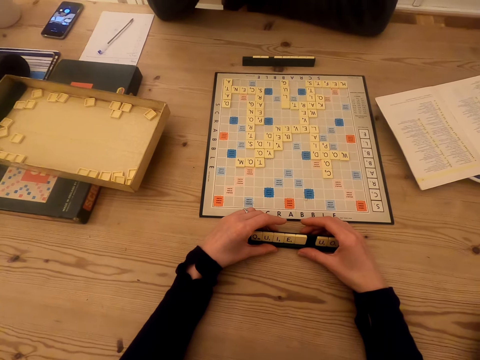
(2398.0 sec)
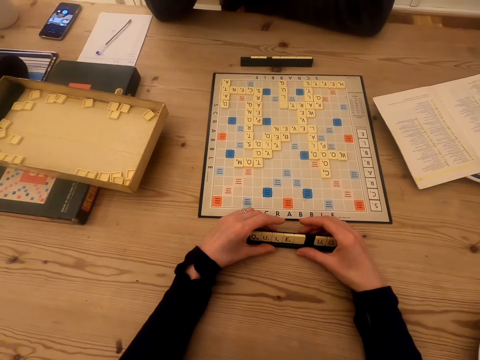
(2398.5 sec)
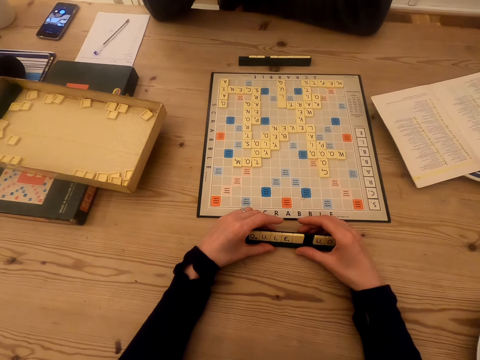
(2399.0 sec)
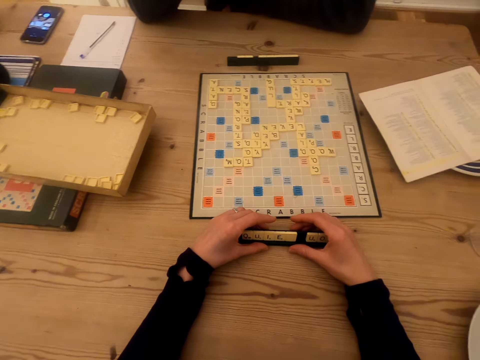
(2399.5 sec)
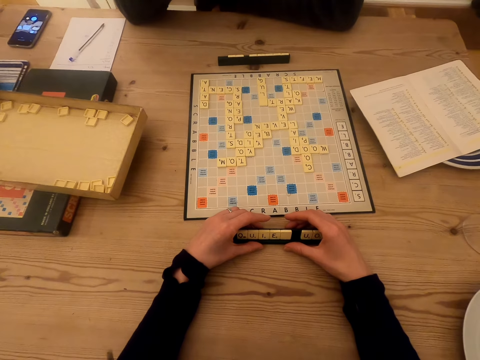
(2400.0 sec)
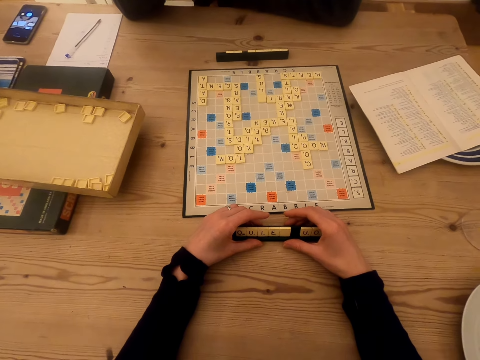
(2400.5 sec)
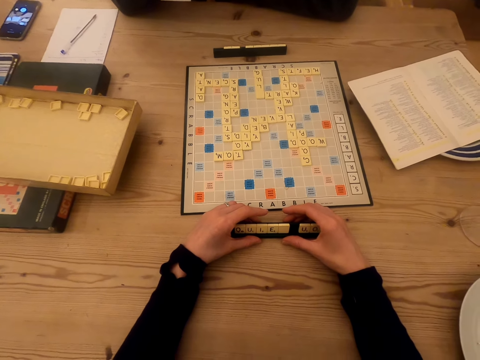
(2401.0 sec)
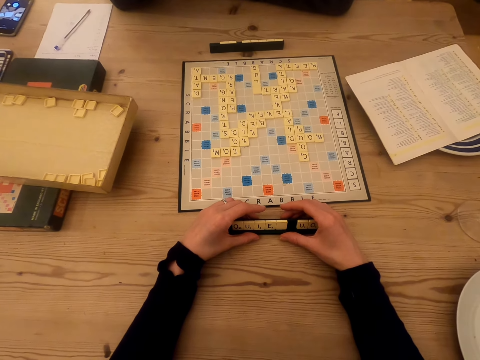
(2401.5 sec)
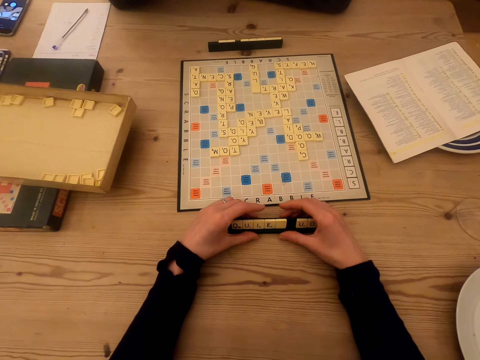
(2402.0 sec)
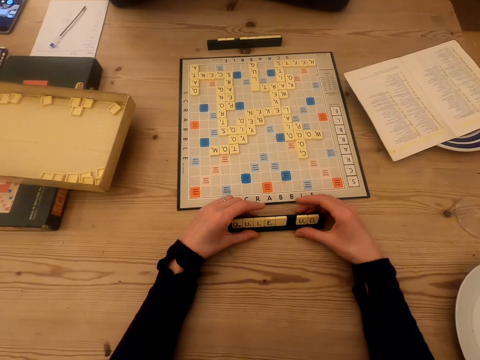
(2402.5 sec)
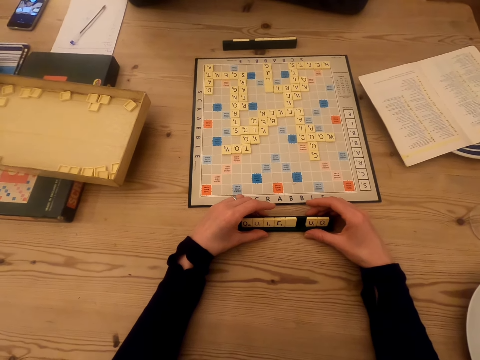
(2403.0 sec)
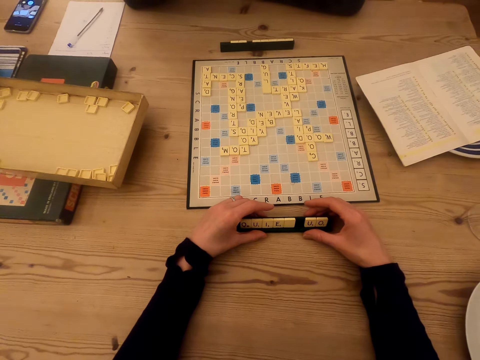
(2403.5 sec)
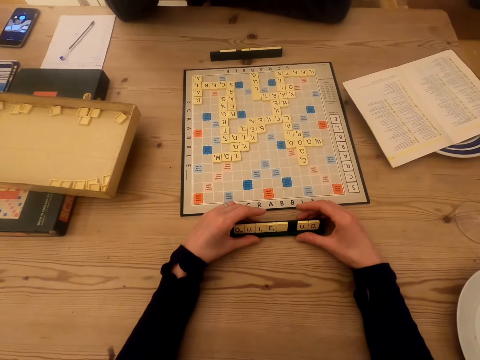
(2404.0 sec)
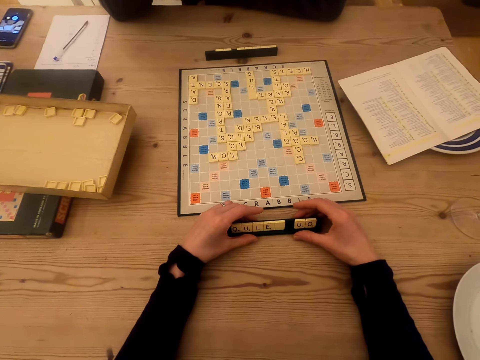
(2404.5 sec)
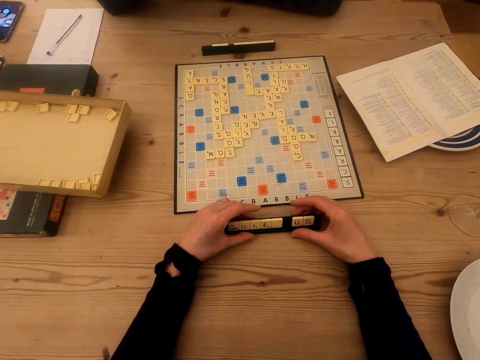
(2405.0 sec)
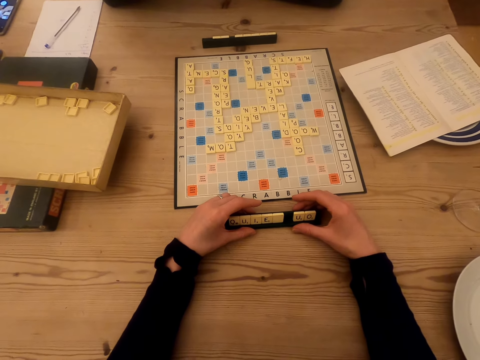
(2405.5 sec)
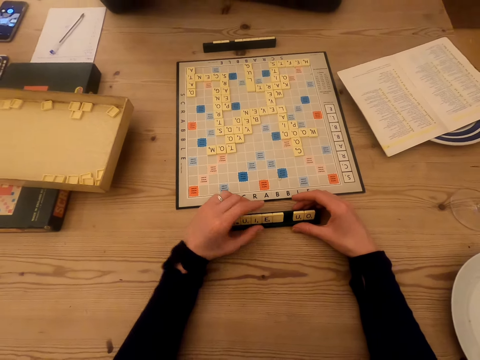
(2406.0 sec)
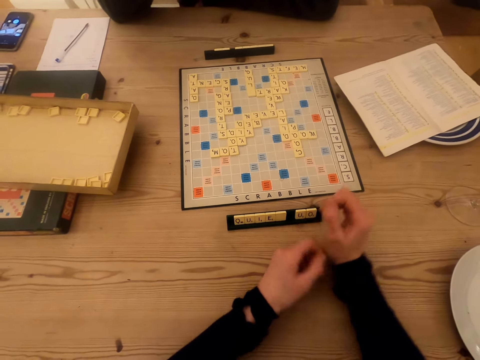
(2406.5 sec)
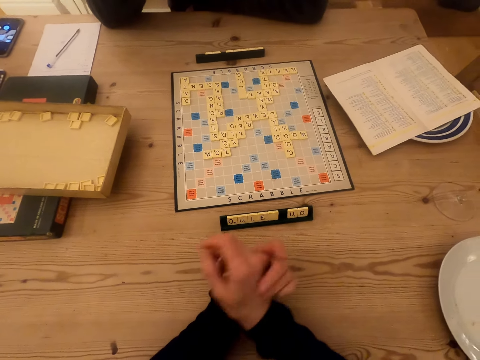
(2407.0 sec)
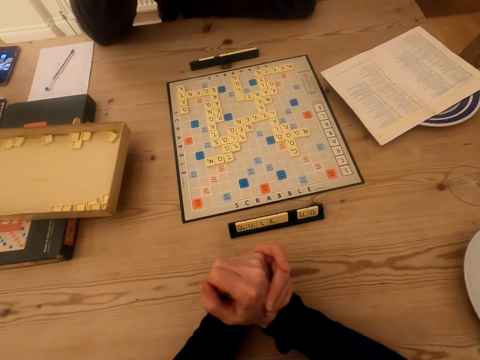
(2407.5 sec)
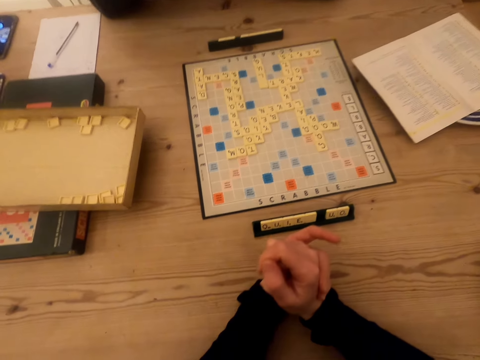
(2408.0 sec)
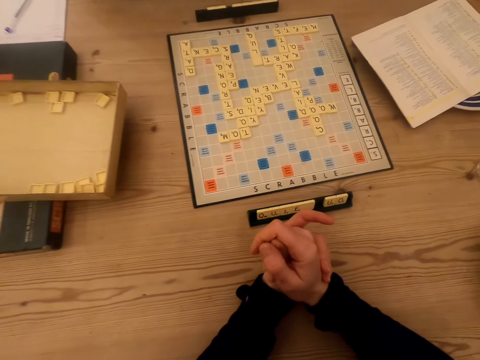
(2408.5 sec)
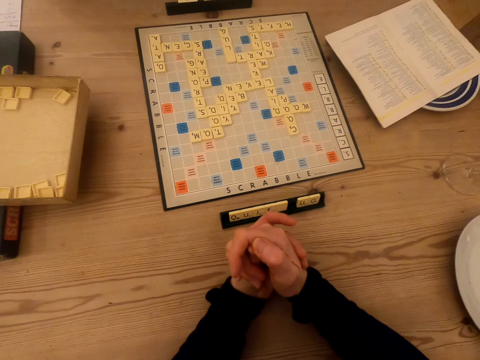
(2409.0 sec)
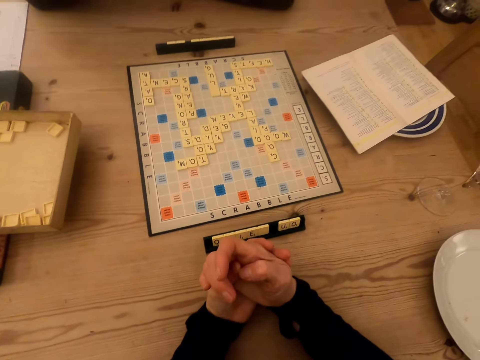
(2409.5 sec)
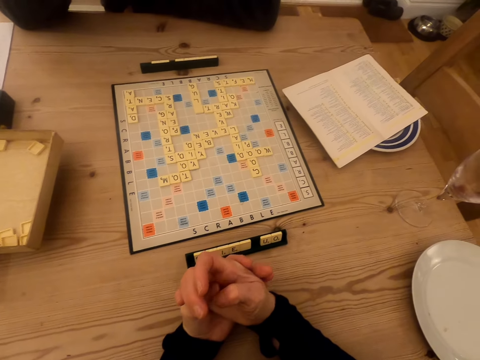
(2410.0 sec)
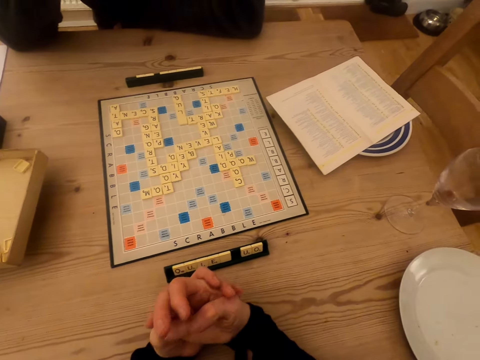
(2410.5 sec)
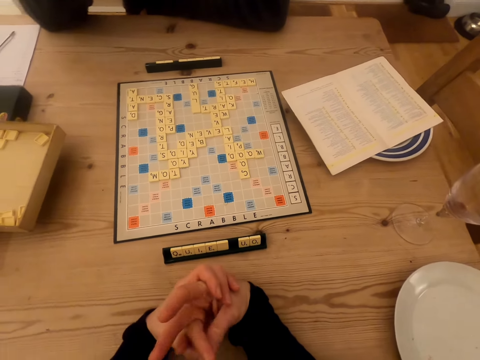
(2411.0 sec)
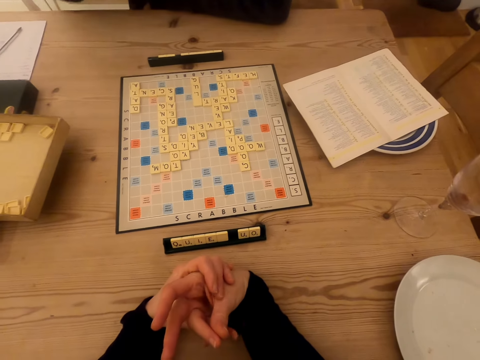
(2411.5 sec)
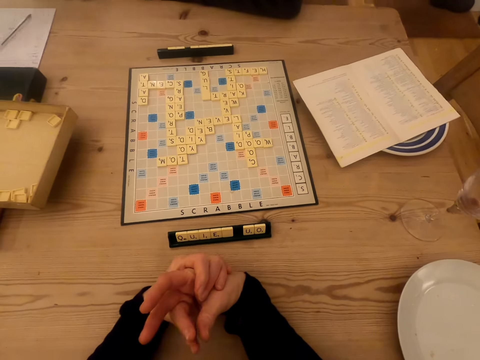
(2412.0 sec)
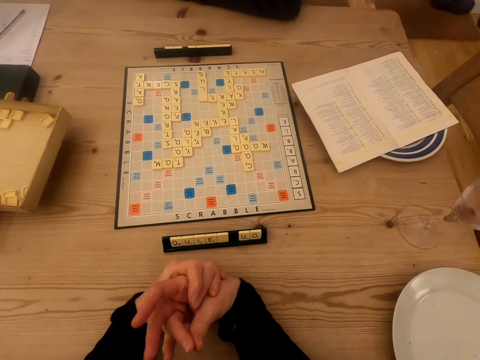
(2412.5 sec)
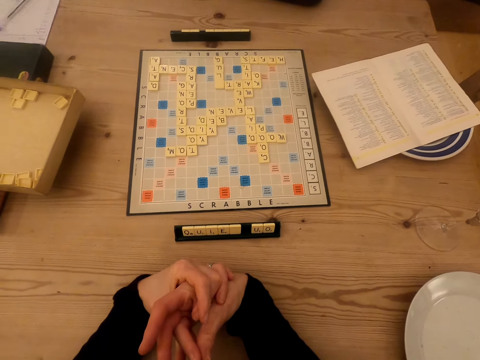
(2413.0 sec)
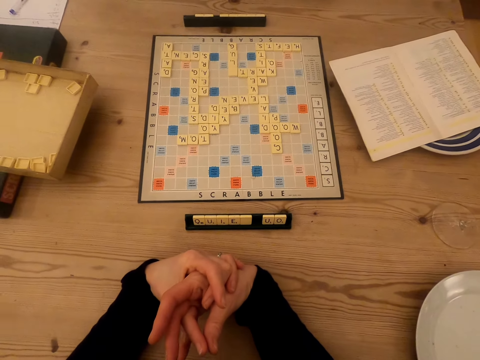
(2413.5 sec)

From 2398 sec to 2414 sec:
The camera wearer holds the wood scrabble tiles. They put hands together. They look at the scrabble board.

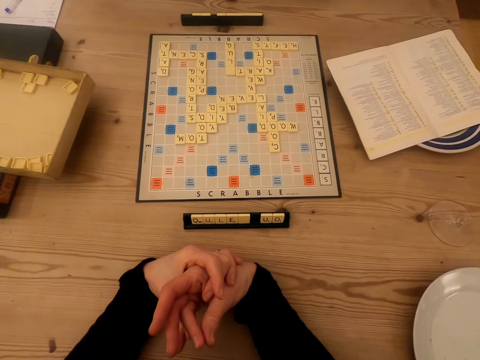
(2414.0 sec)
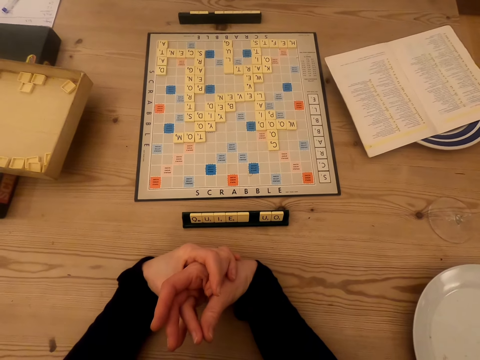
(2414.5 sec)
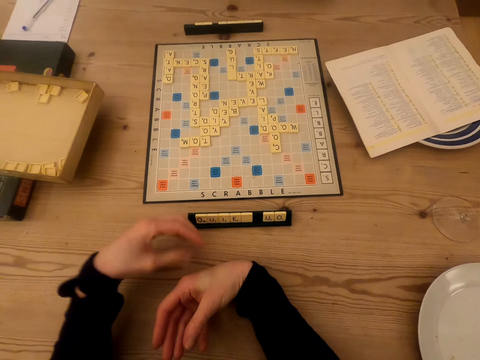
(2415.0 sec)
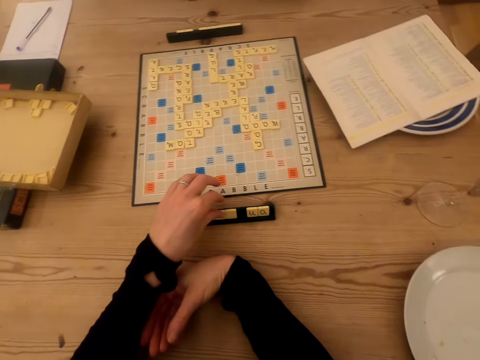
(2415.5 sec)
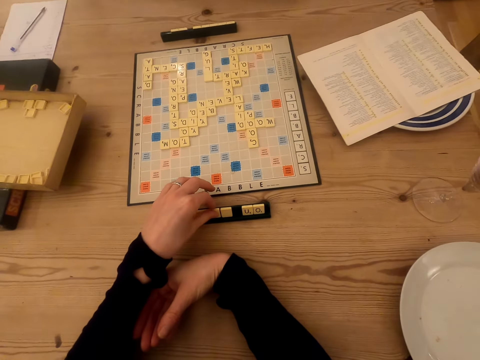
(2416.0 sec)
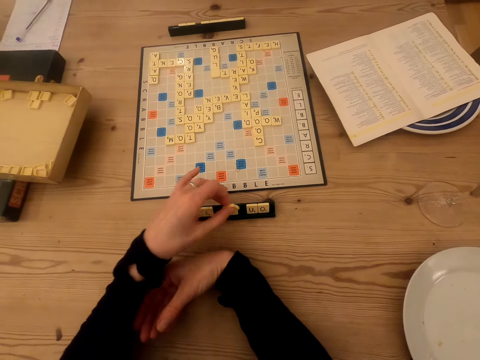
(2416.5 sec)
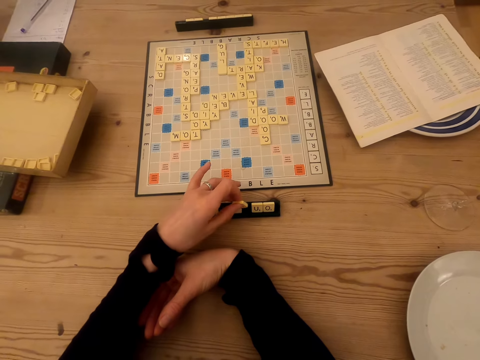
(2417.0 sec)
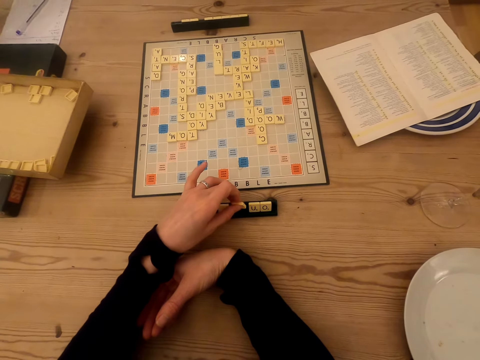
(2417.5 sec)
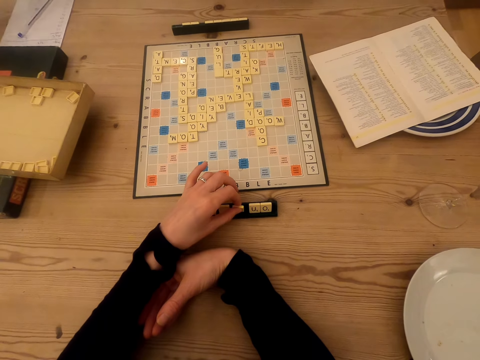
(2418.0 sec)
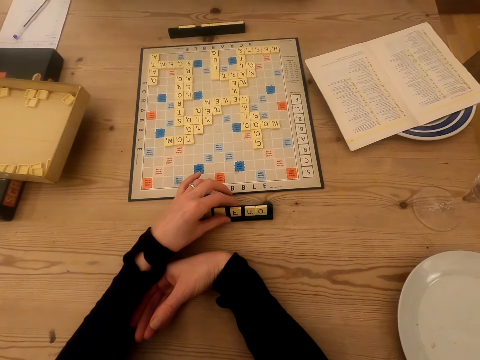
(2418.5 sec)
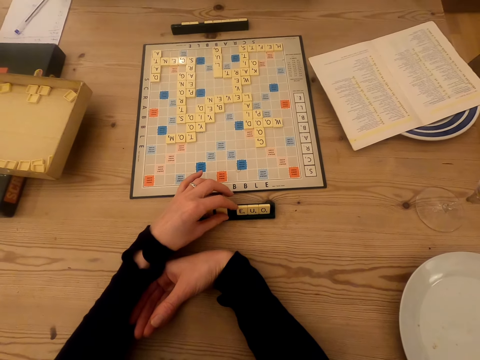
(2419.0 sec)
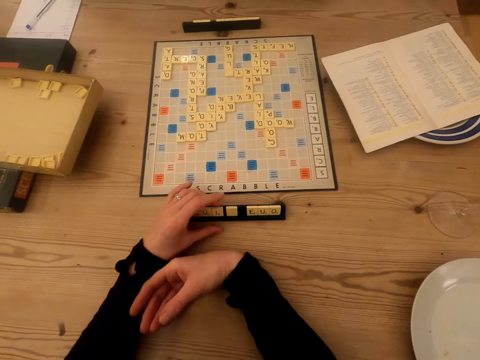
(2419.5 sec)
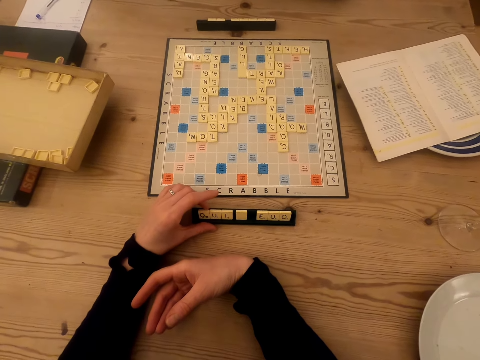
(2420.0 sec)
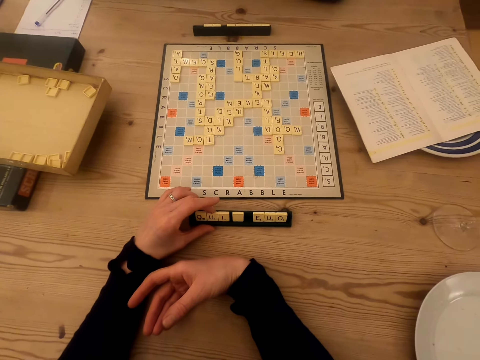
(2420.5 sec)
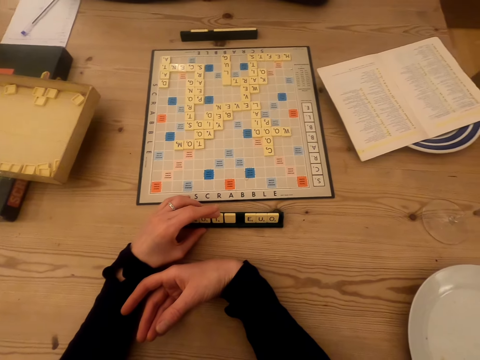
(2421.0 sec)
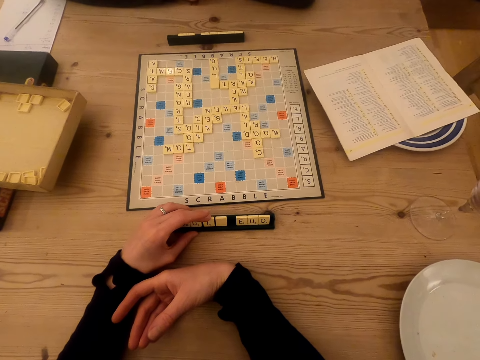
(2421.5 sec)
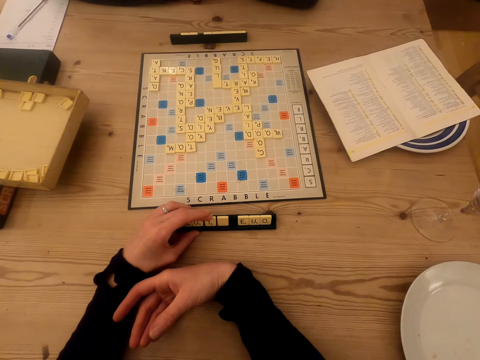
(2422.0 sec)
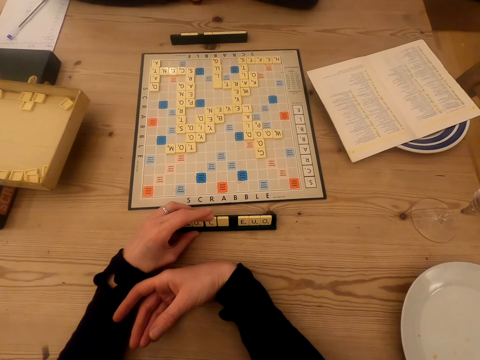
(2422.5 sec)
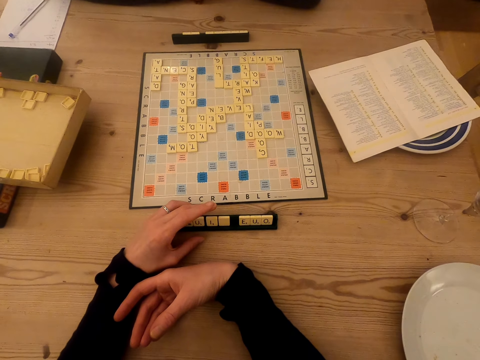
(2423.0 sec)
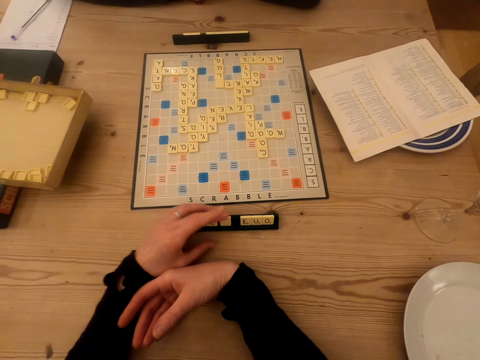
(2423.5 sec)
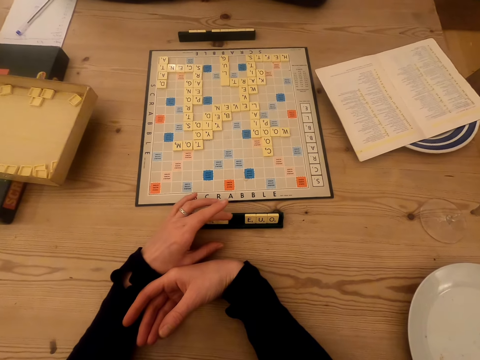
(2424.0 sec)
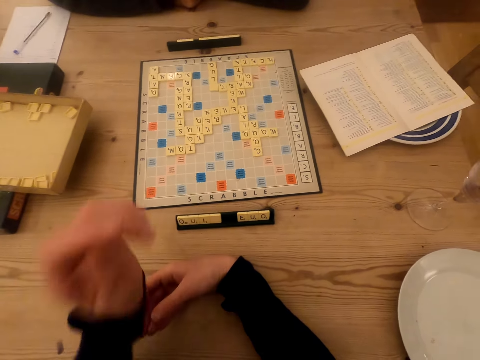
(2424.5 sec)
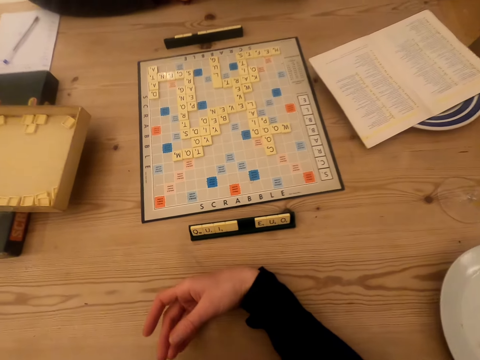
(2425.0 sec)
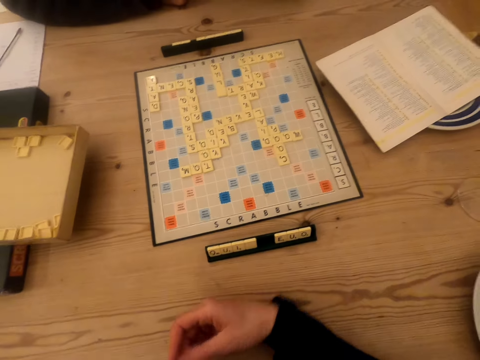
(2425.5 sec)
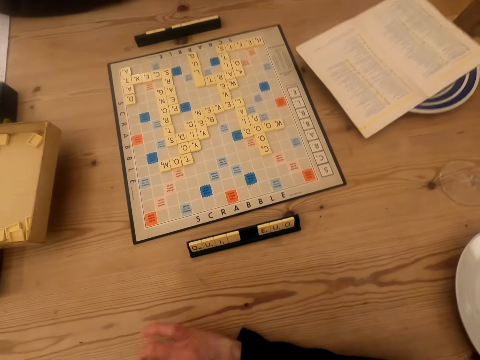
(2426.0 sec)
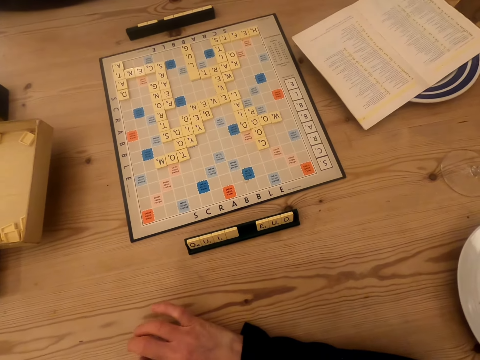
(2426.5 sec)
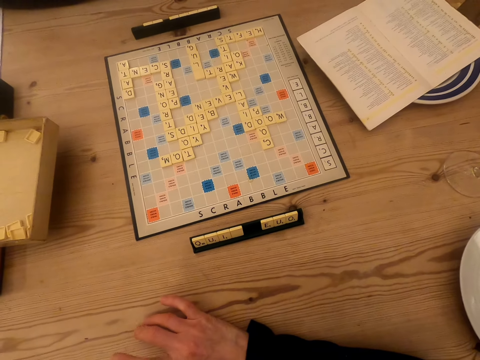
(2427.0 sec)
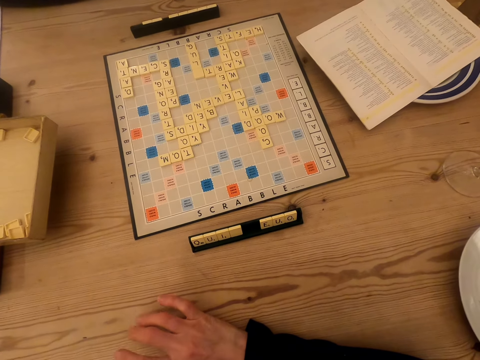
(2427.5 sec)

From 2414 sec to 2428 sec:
The camera wearer picks up the tile on the chalkboard tile place card holder. They play the scrabble game. They place the tile on the chalkboard tile place card holder. They look at the tile on the chalkboard tile place card holder. They touch the tile on the chalkboard tile place card holder. They lift the left hand up. They look at the tile on the chalkboard tile place card holder. They look at the scrabble board.
